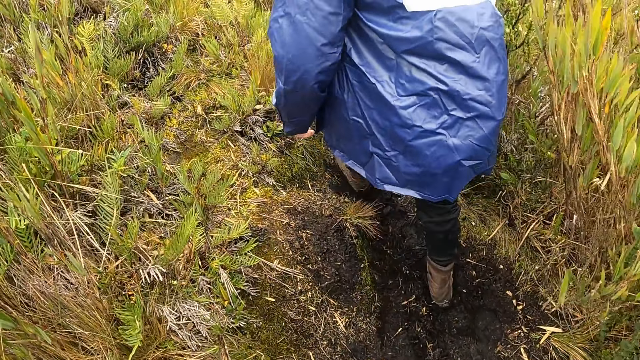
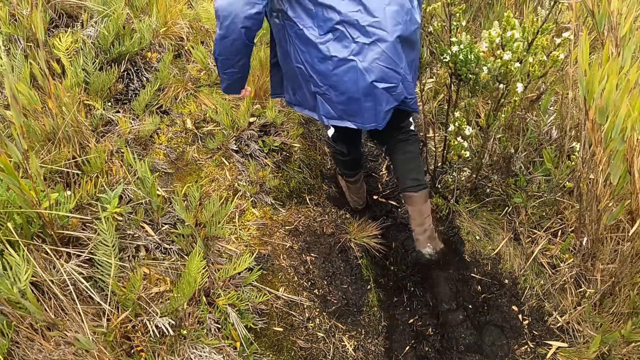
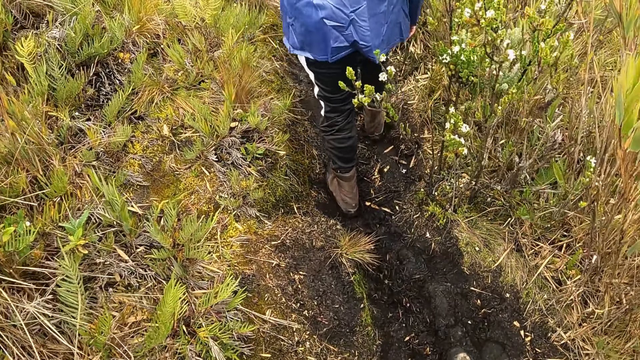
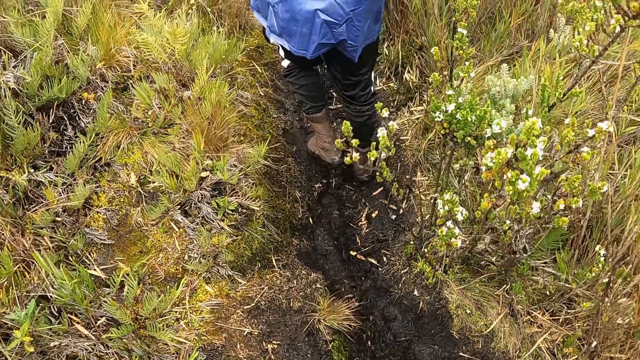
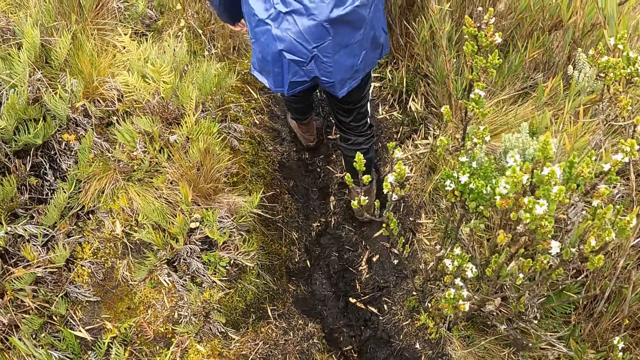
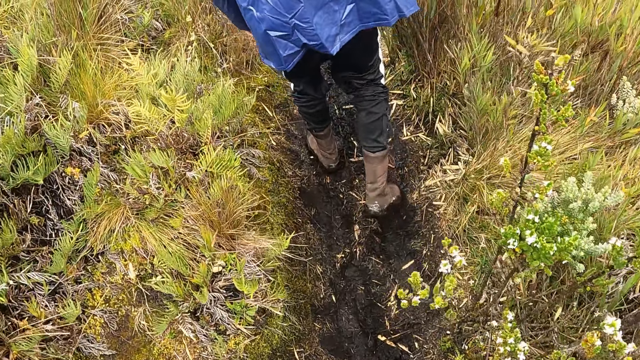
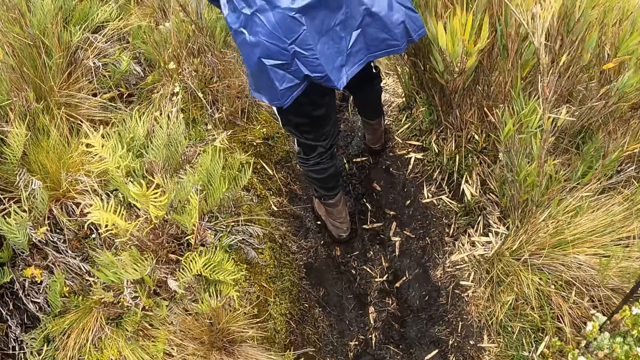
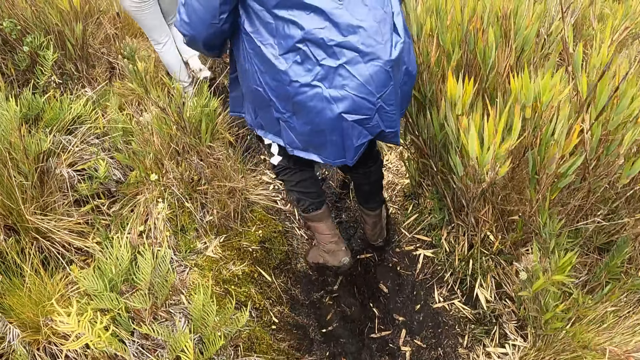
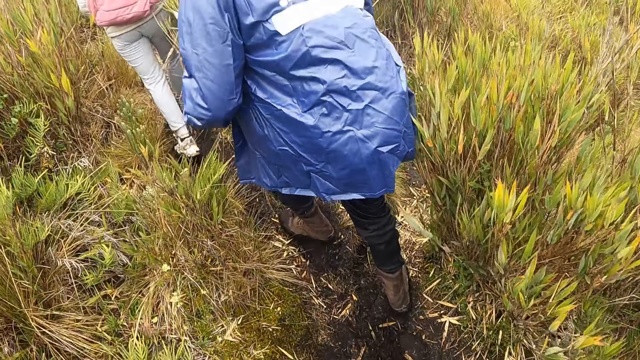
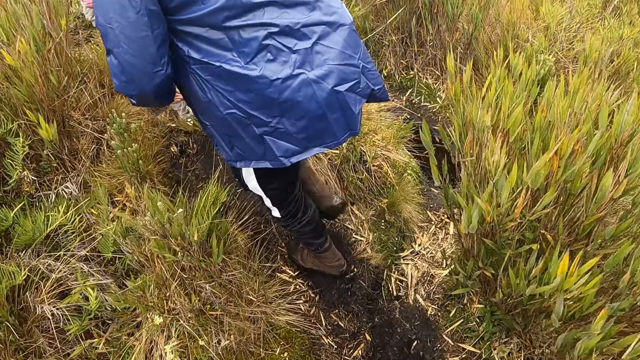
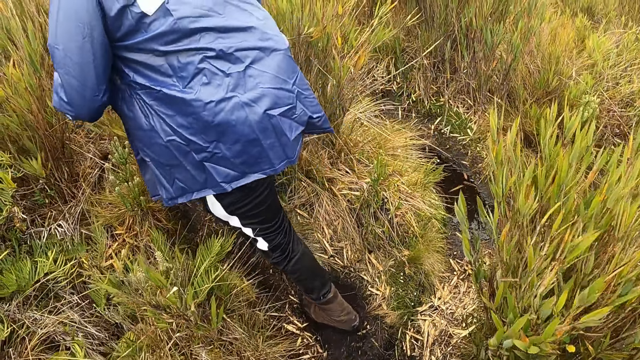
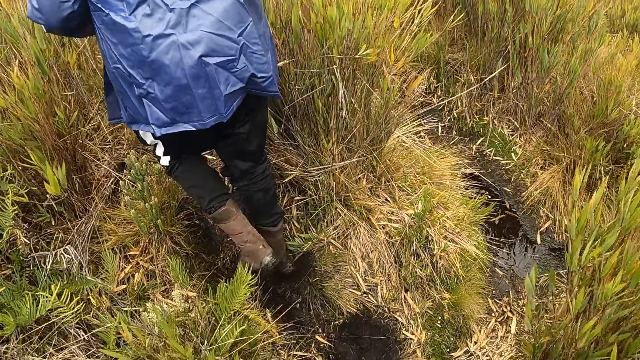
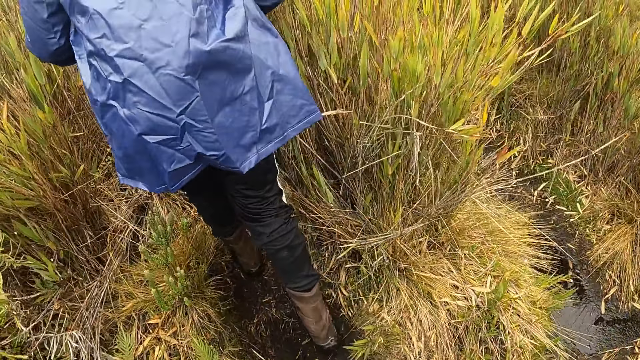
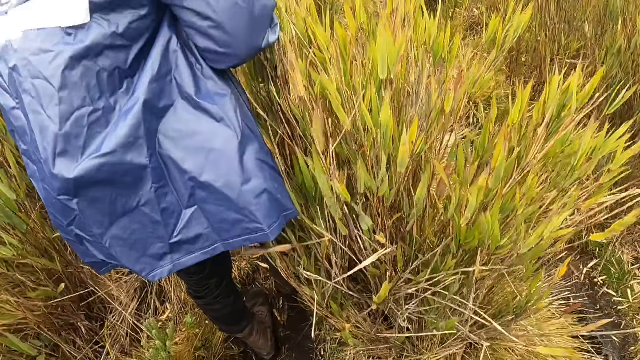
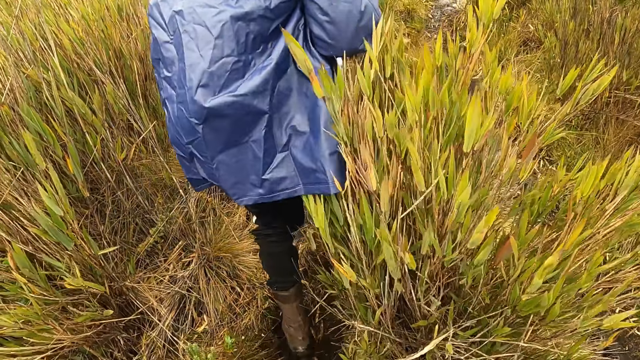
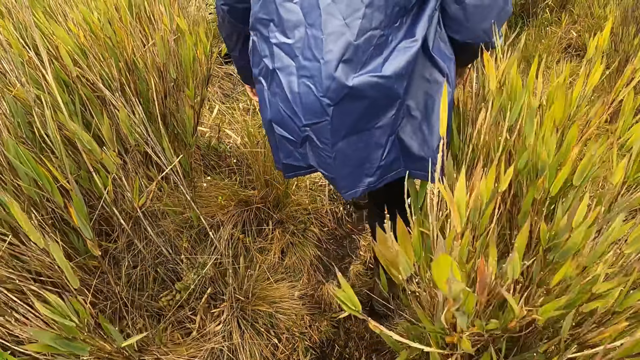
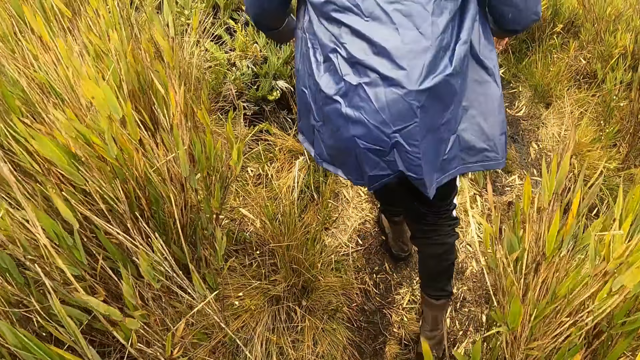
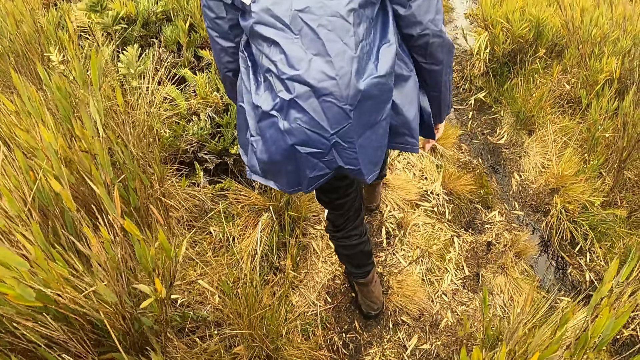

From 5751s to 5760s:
A person is on the rough road. Another person walks on the rough road.

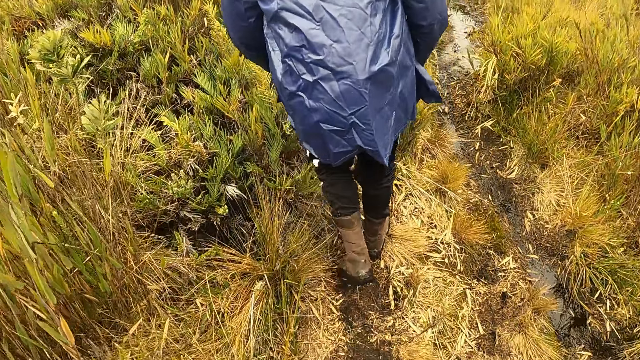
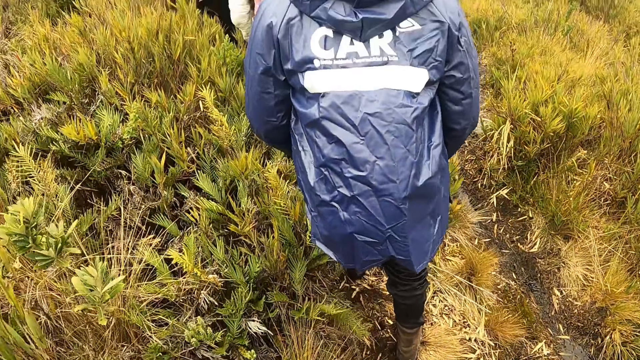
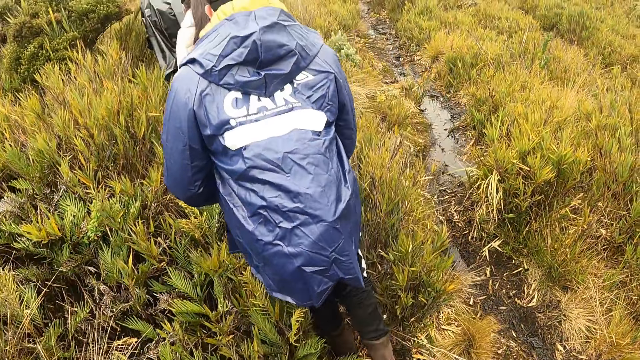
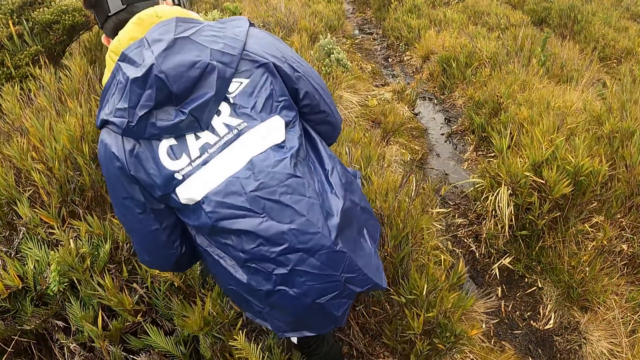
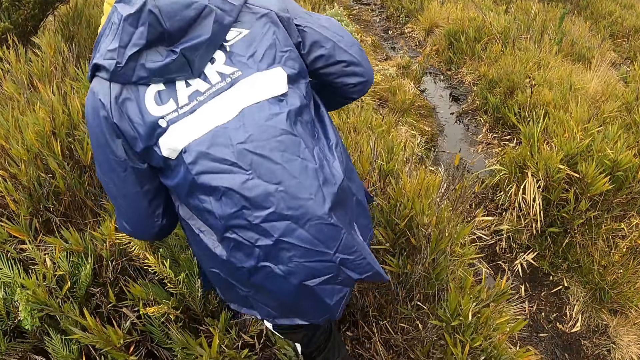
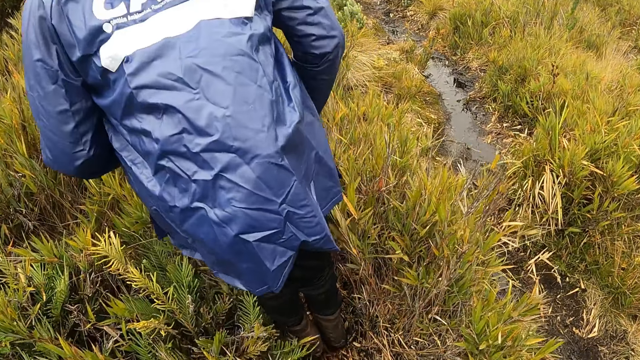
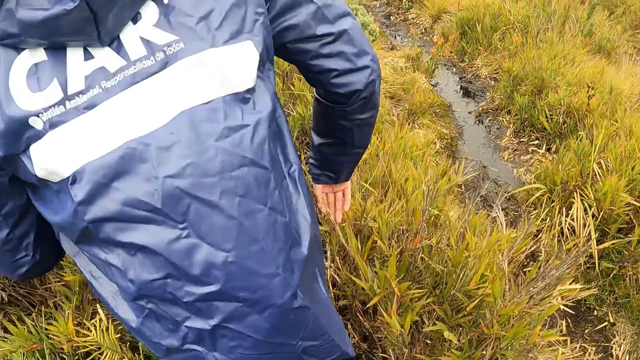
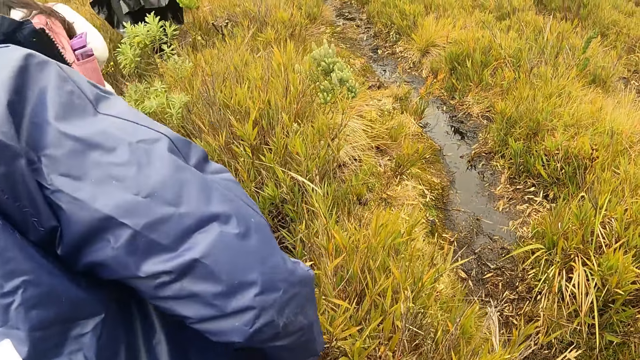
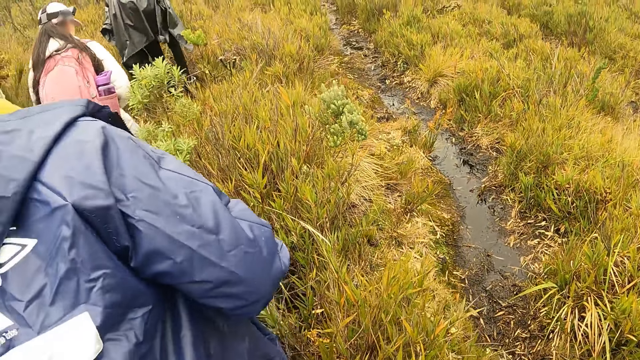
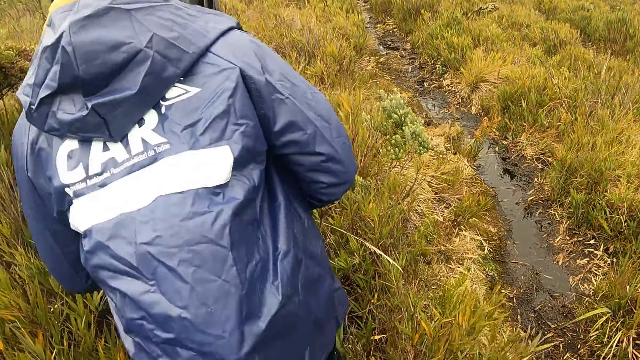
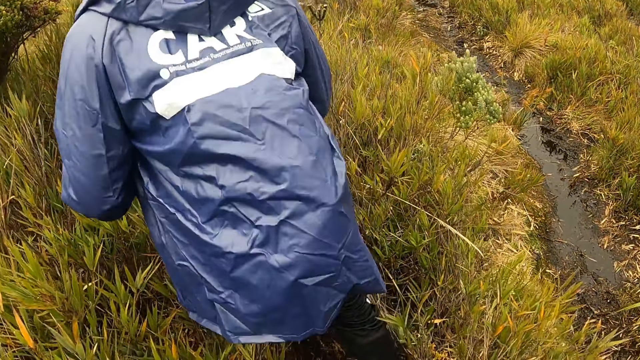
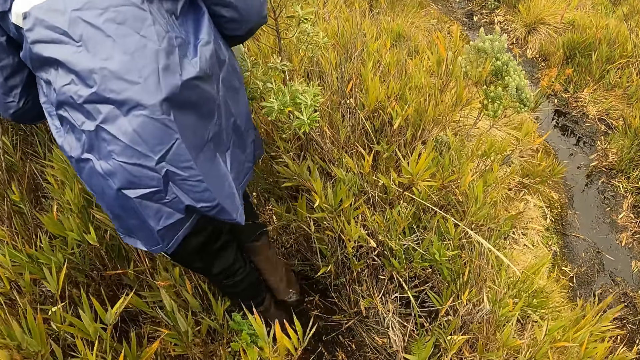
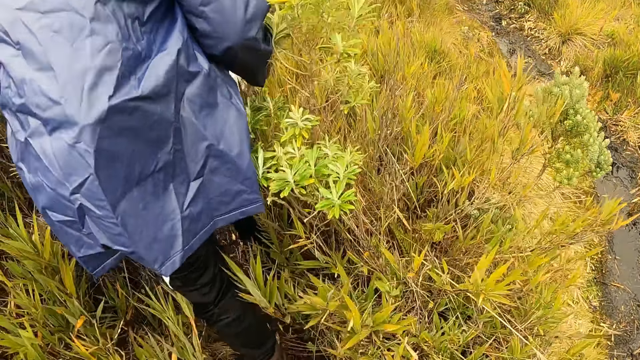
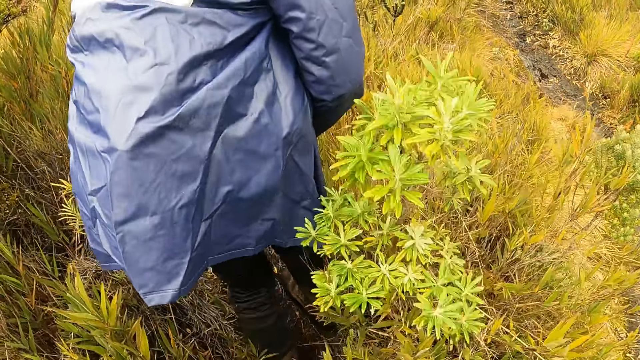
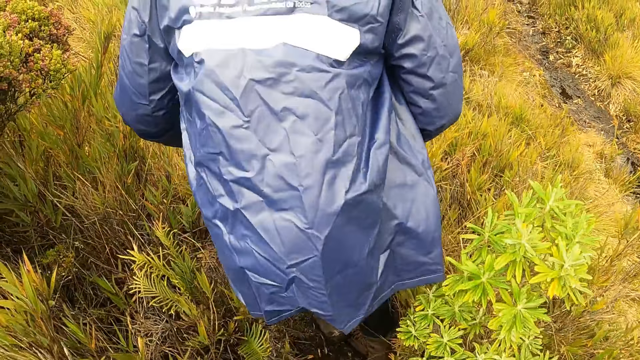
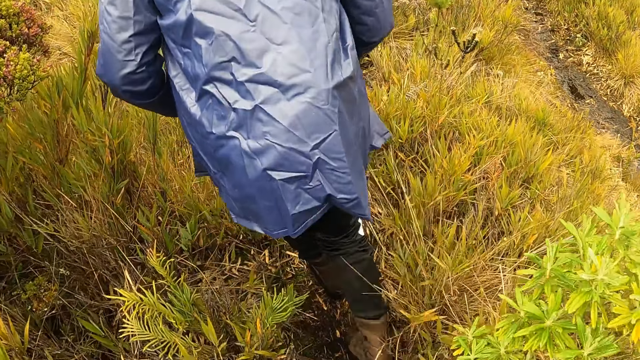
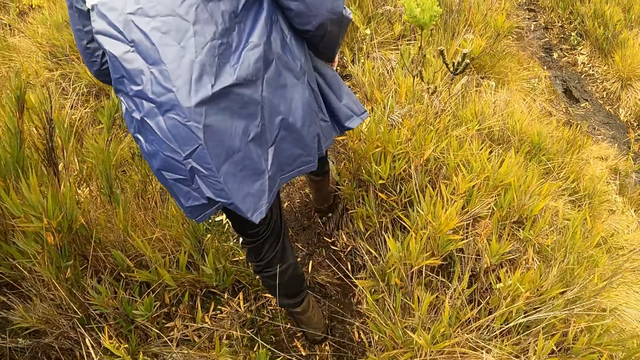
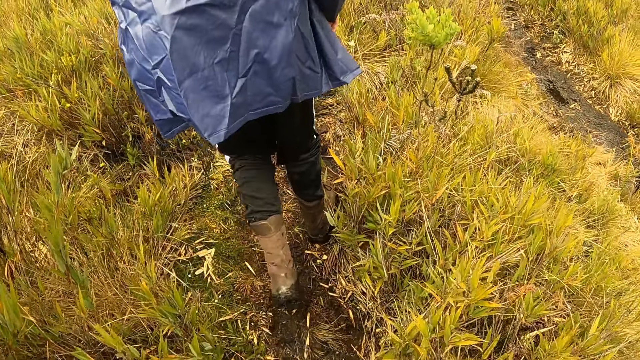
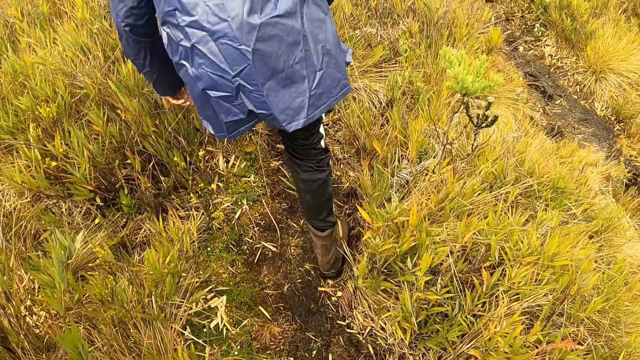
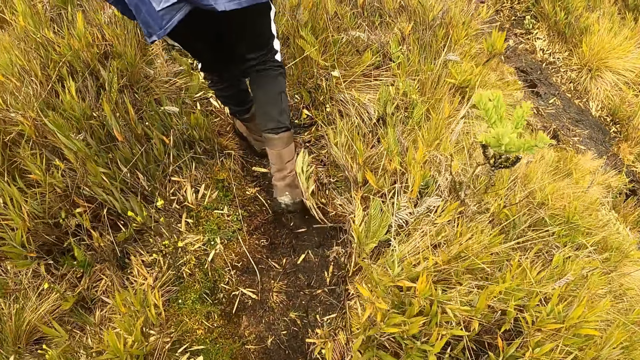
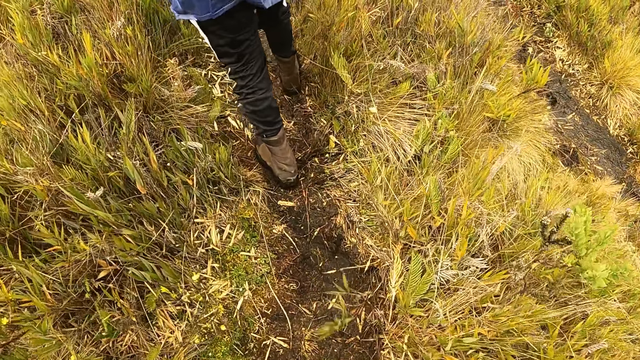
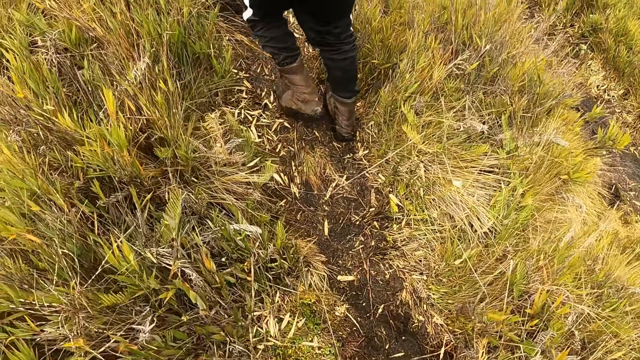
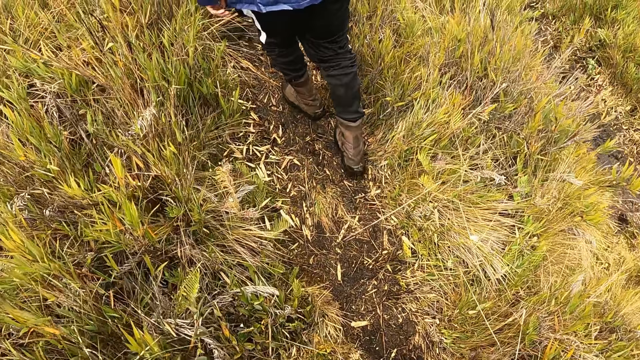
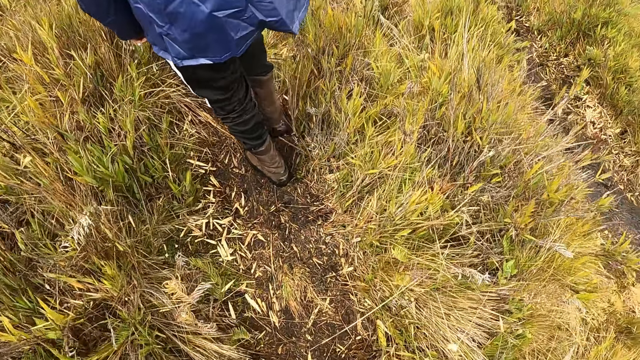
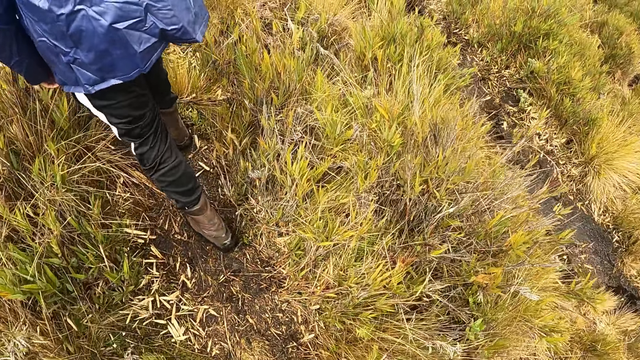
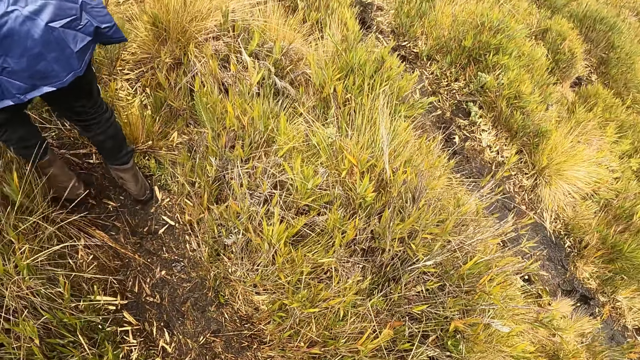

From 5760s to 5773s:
A person walks on the rough road. Another person walks on the rough road. The other person knocks his leg on the small tree. The other person walks on the rough road.
